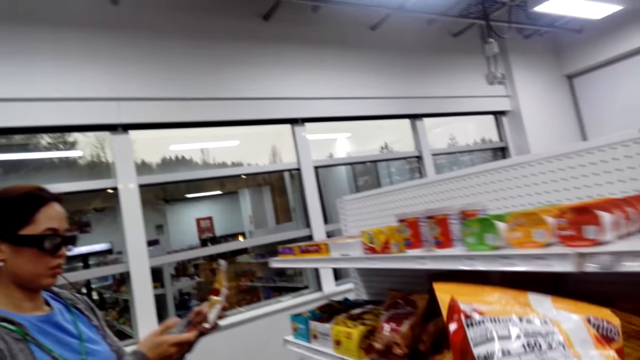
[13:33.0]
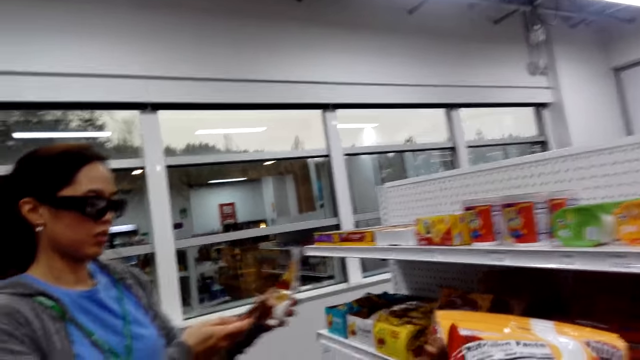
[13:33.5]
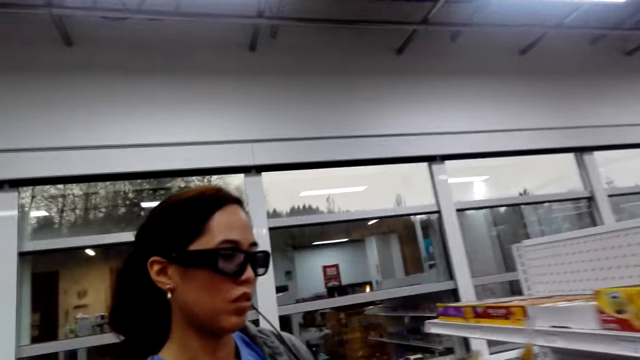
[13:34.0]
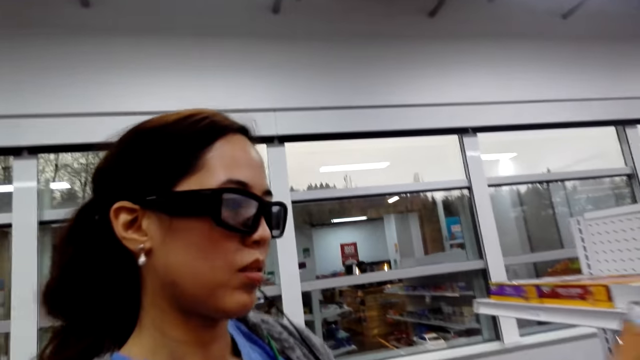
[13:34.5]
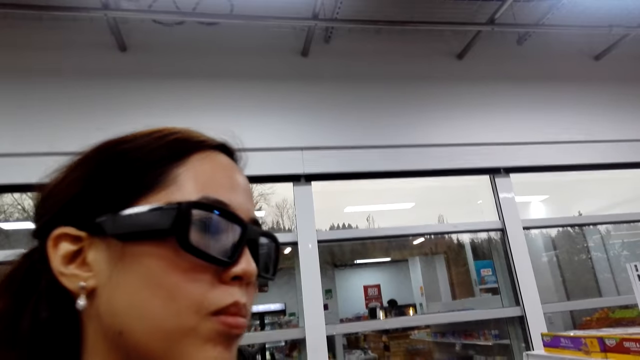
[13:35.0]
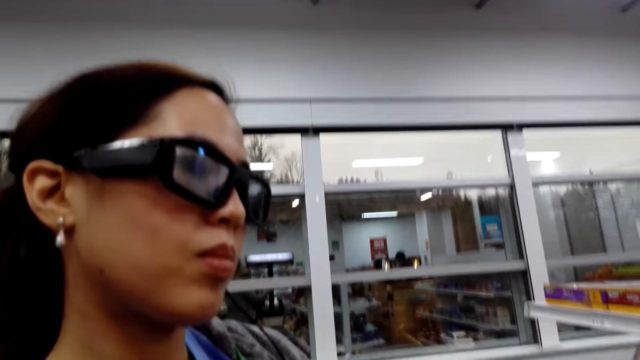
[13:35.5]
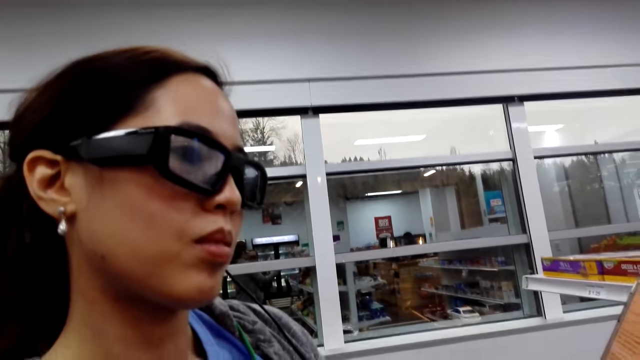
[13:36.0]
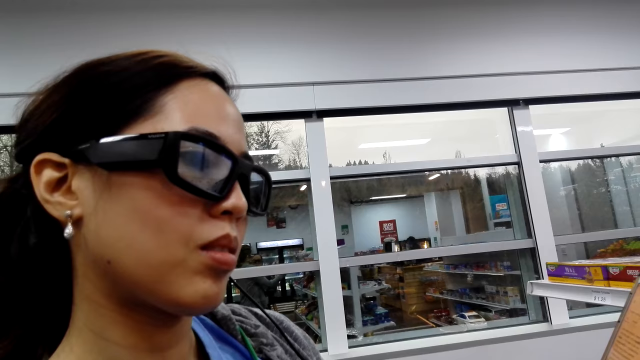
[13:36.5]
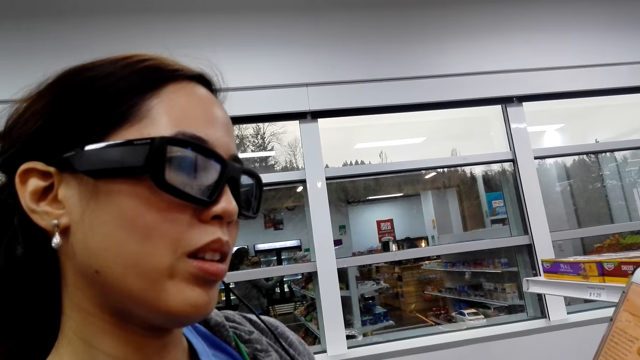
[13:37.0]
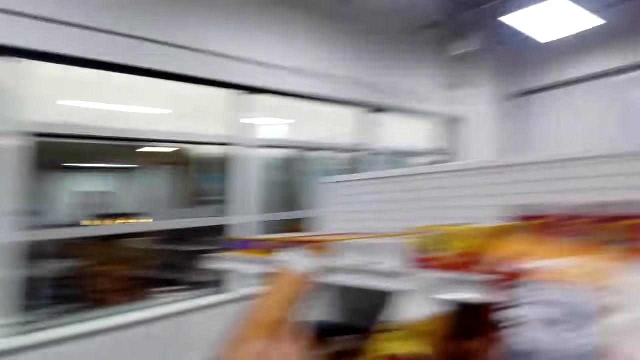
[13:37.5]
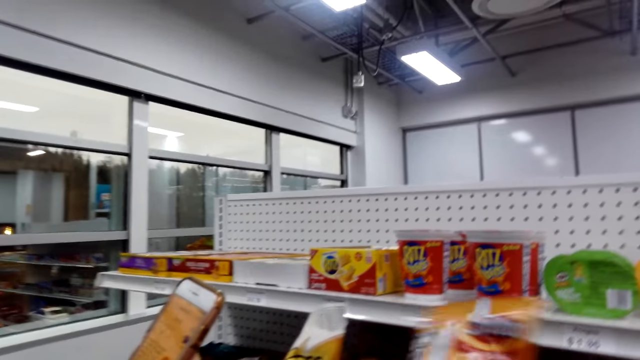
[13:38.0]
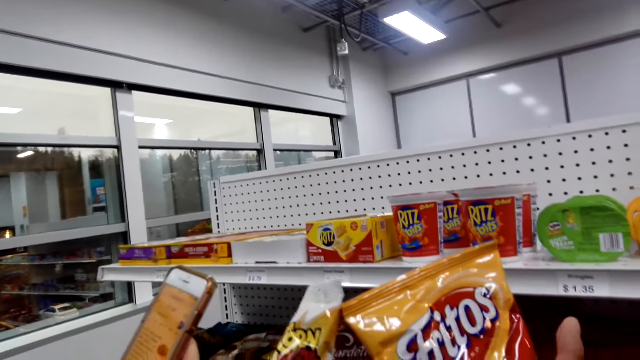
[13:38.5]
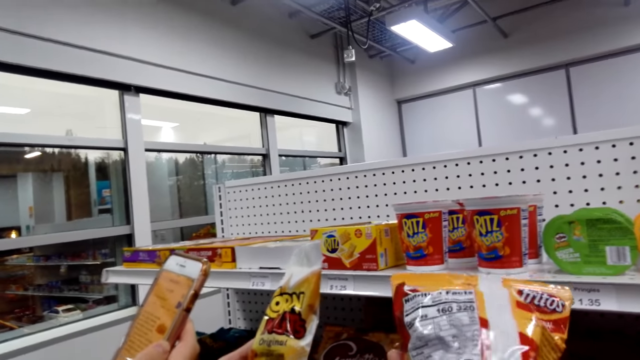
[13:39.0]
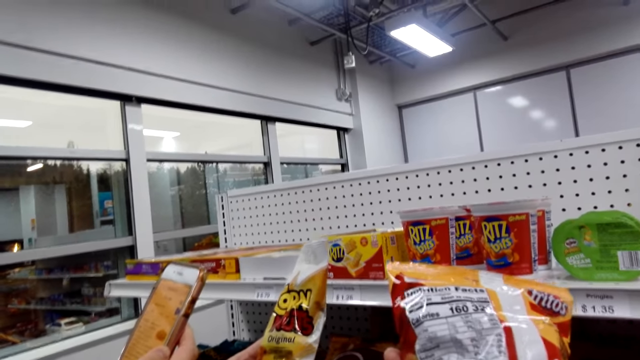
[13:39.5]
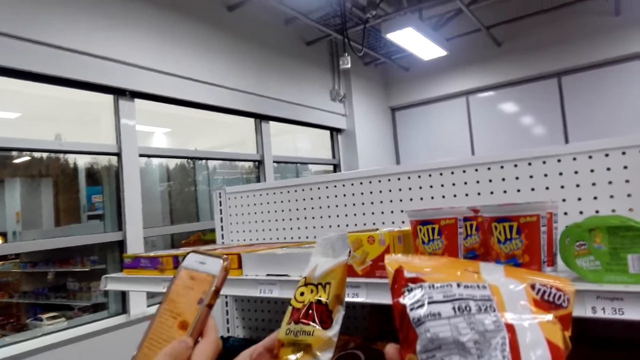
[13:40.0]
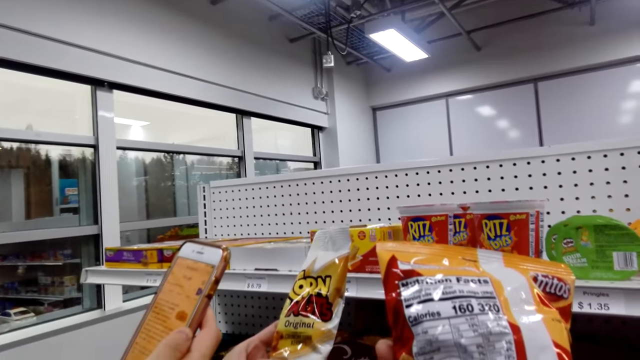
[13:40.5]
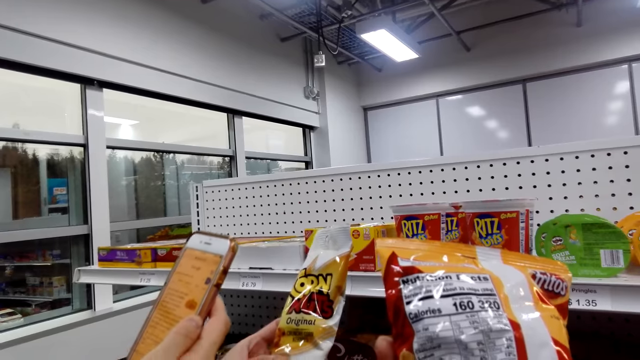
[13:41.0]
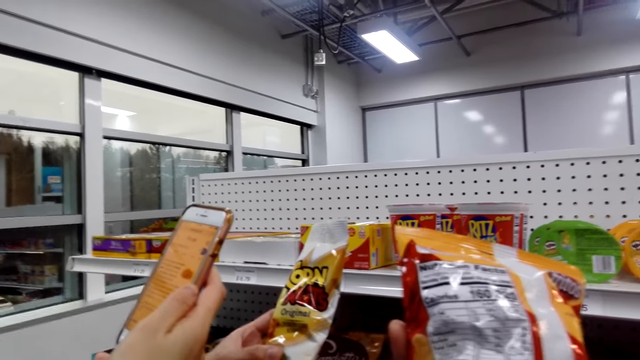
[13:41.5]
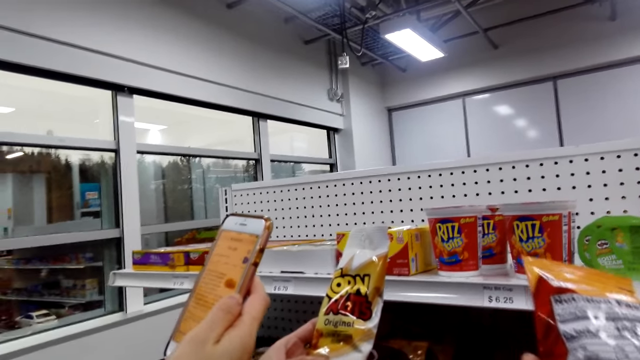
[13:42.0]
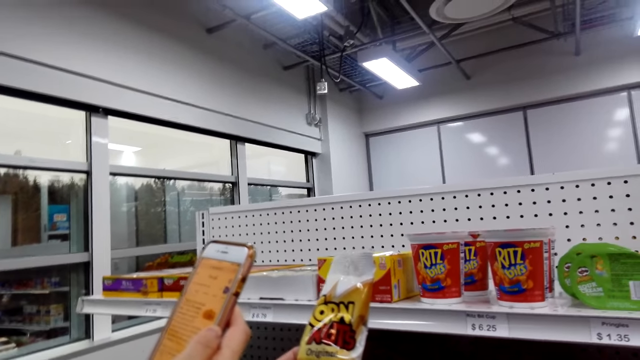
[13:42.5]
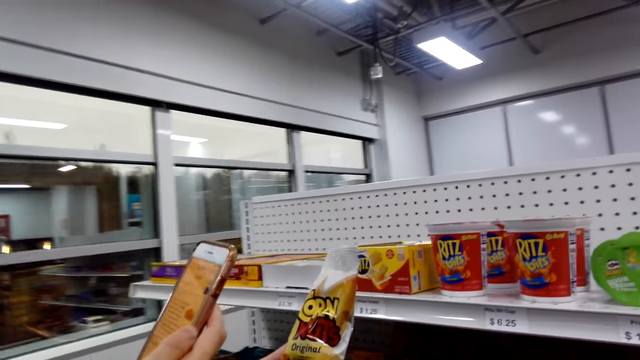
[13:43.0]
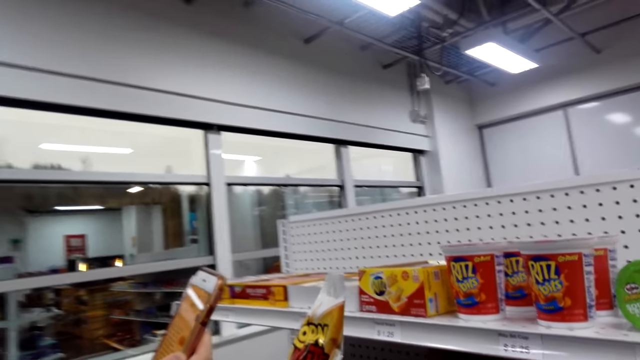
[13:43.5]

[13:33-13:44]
The camera wearer moves towards a lady. They show the lady the packet of corn chips. They talk to the lady. They turn the Fritos packet. They look at the Fritos package.

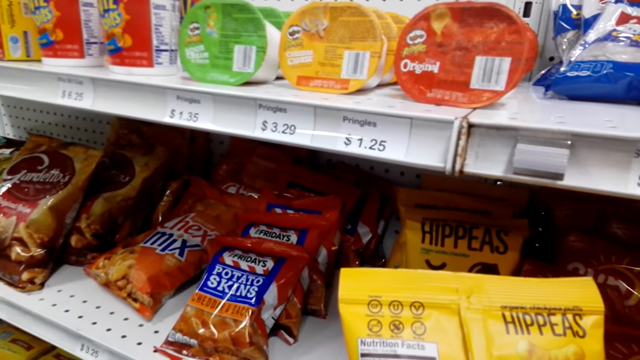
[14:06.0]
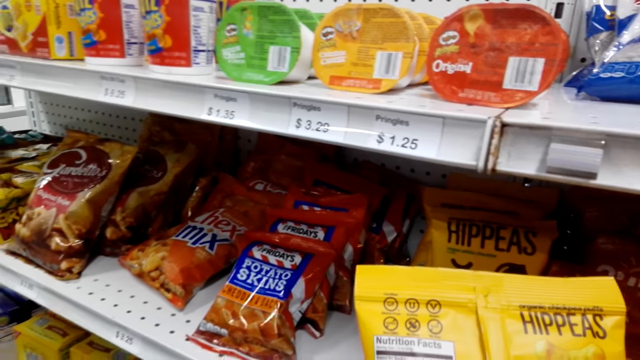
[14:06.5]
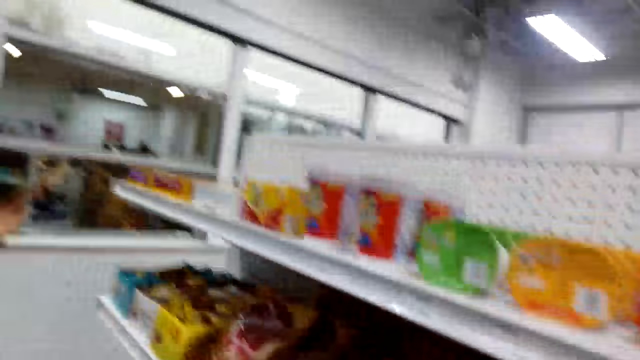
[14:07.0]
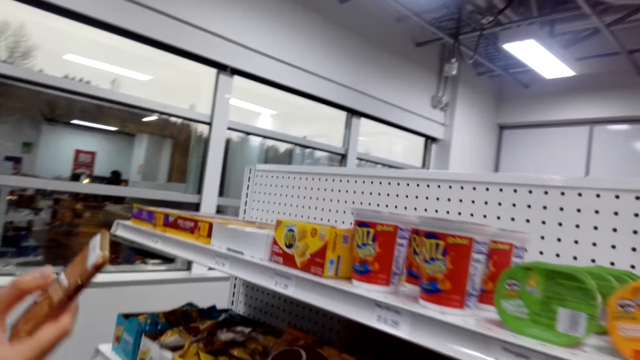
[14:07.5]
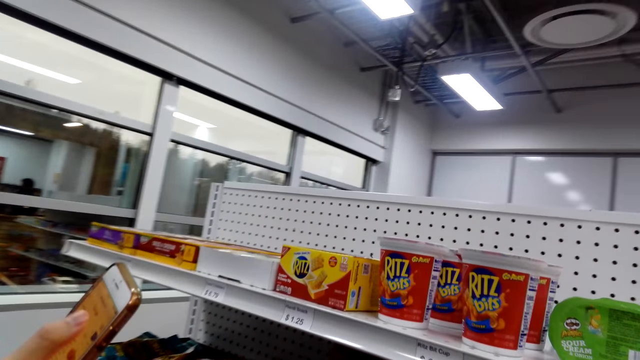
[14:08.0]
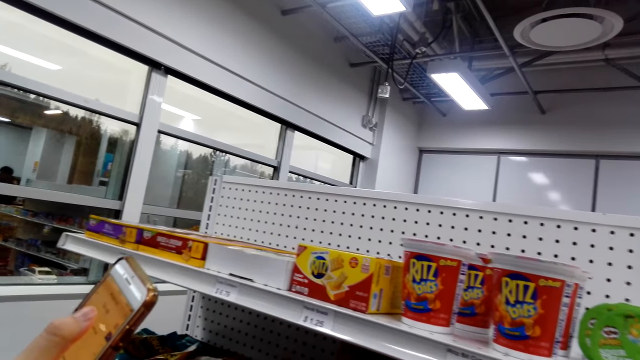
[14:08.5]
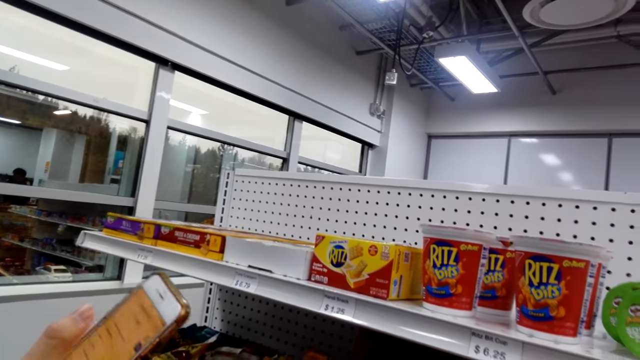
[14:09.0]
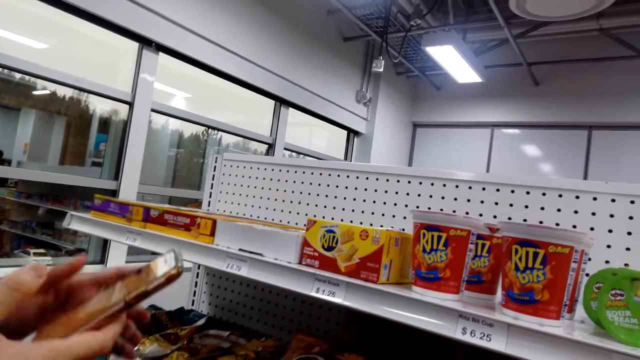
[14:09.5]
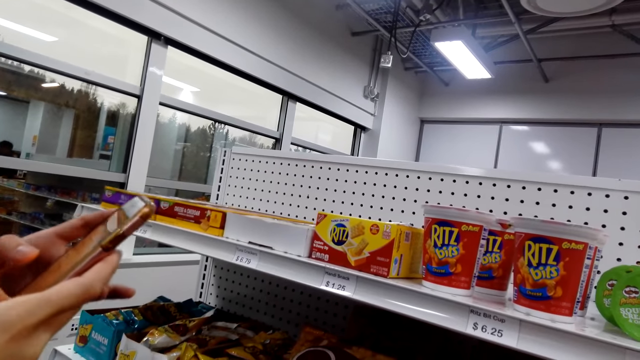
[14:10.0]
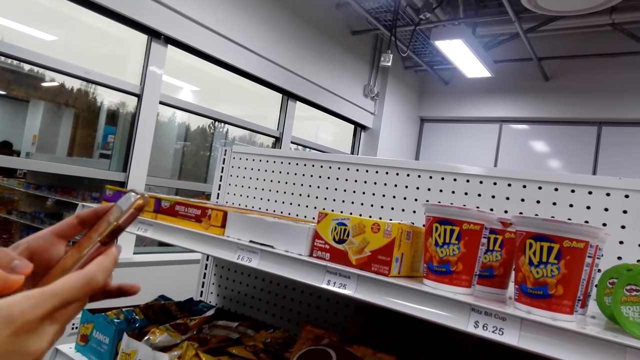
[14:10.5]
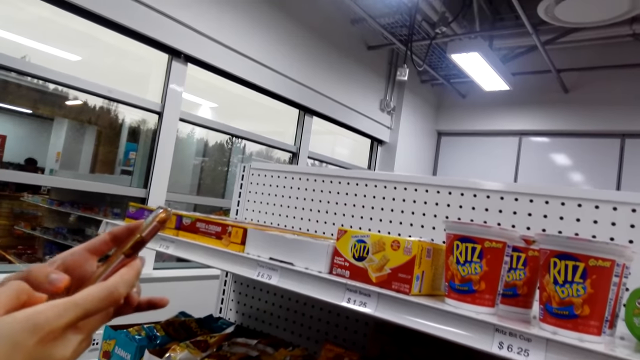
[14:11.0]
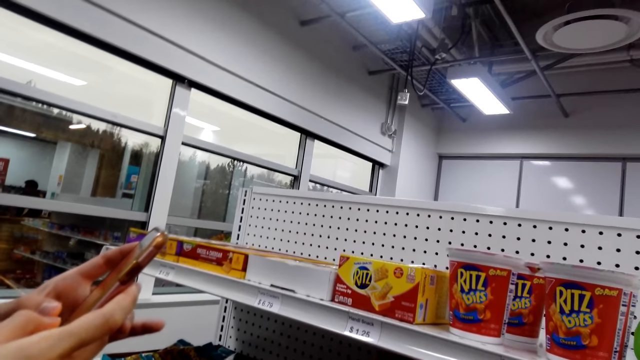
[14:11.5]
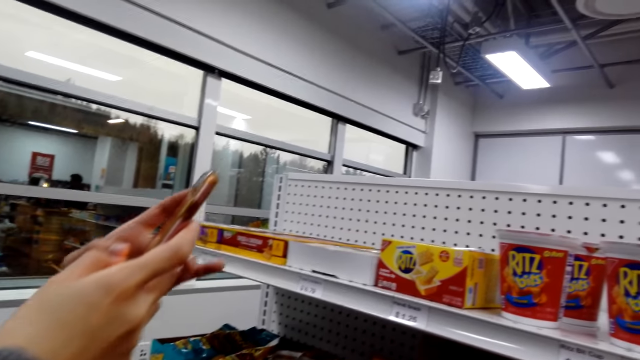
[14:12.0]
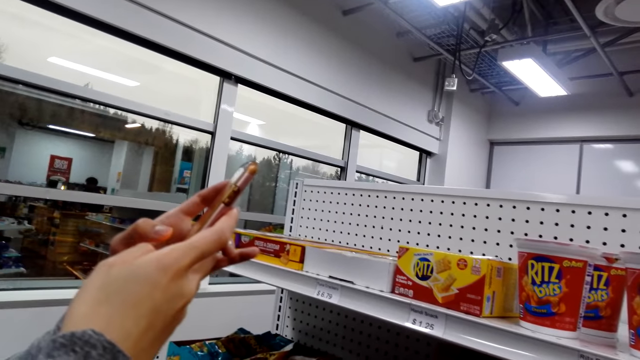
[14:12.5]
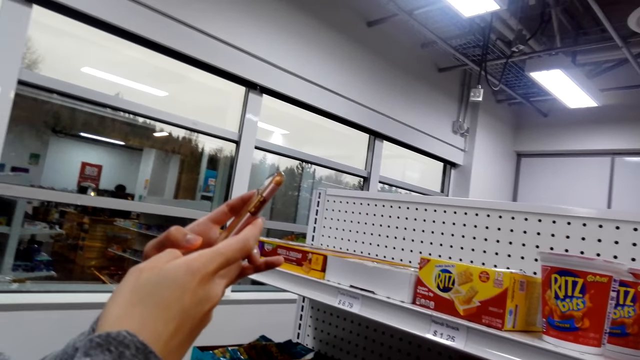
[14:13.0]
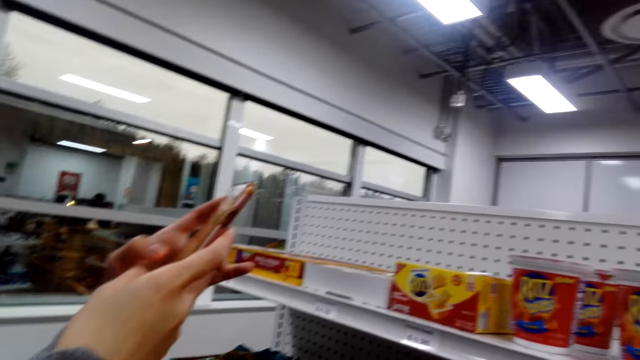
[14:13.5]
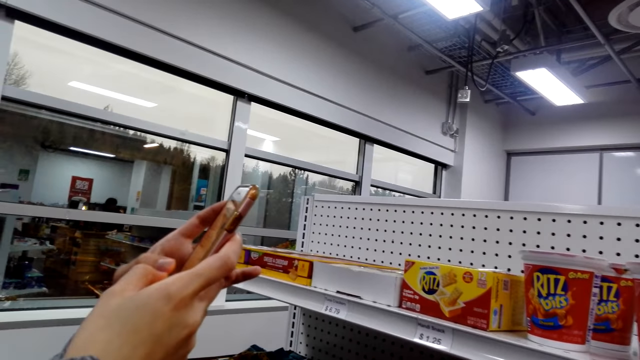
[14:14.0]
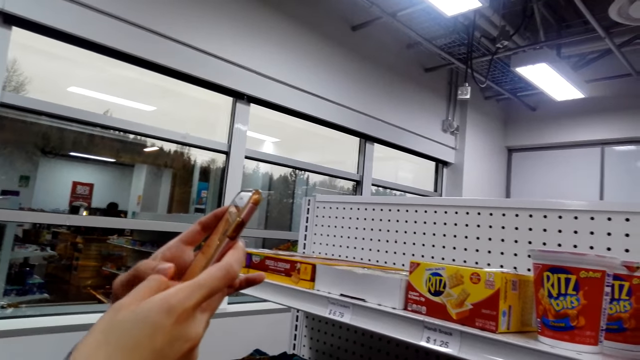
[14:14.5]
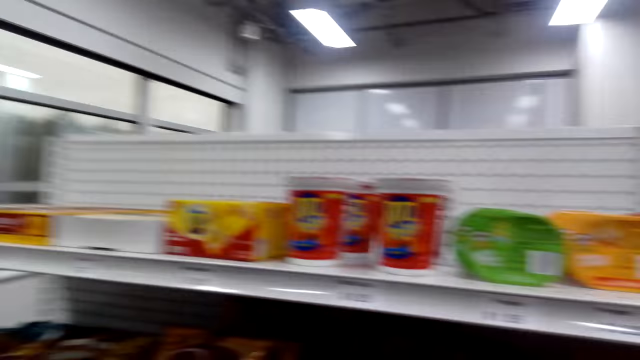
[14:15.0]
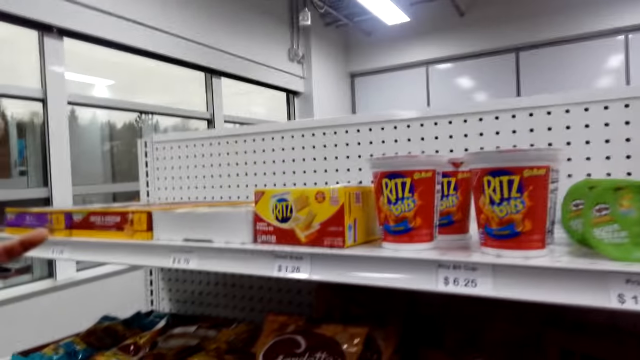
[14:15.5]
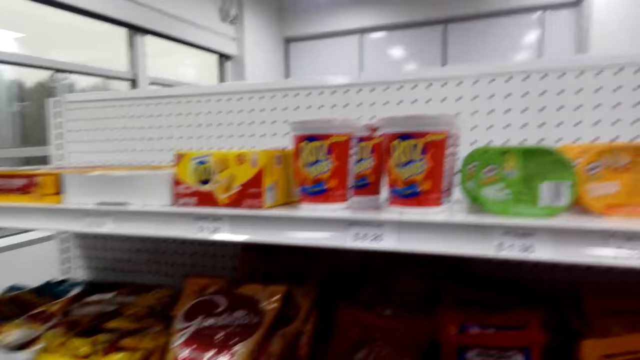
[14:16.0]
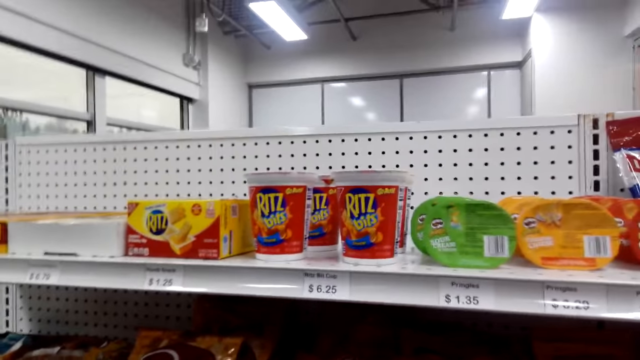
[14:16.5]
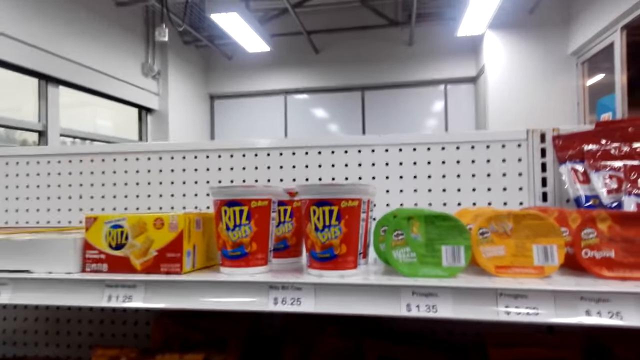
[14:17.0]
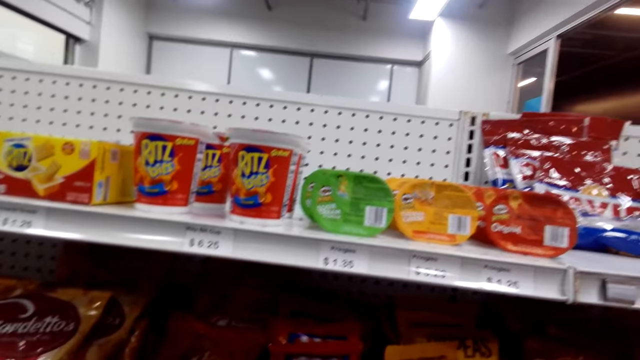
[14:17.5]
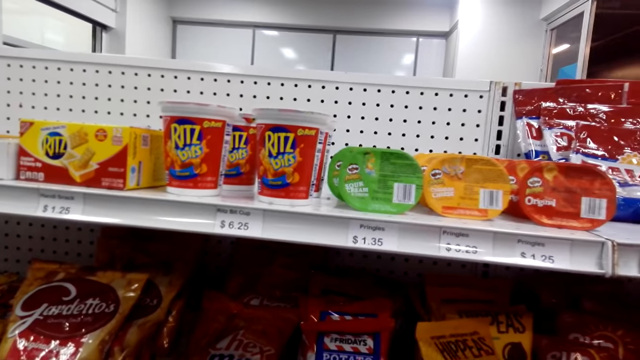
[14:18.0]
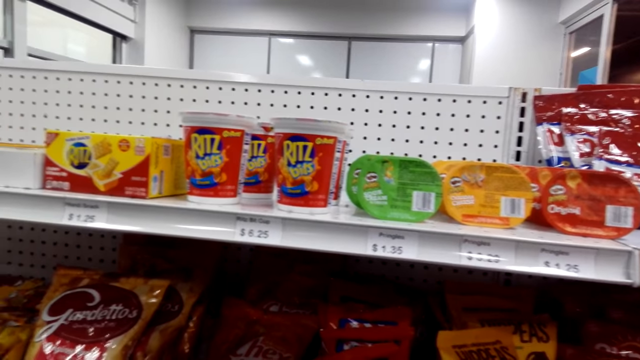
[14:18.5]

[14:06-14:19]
The camera wearer converses with a woman. The woman scrolls her phone. The woman types on the phone. The camera wearer gazes at snacks on the shelf and converses with the woman.
